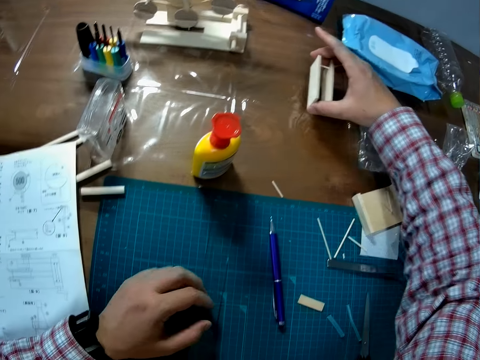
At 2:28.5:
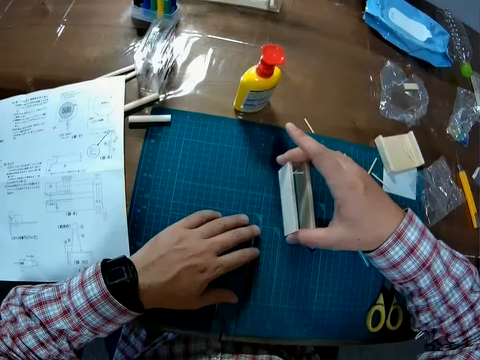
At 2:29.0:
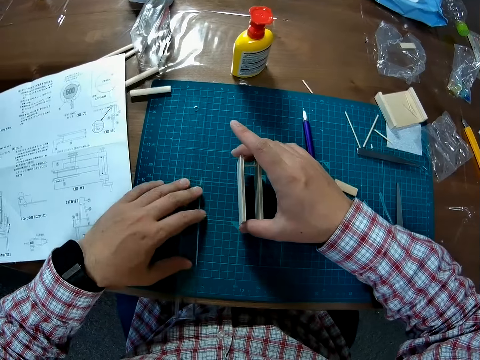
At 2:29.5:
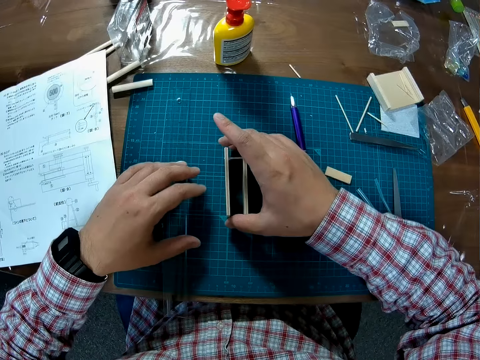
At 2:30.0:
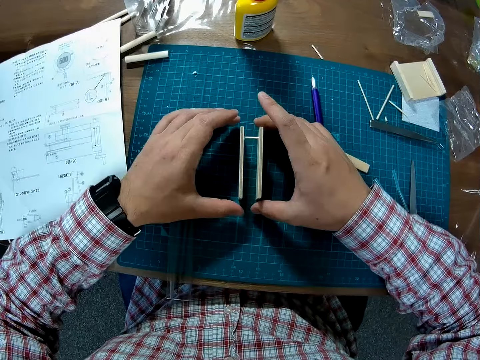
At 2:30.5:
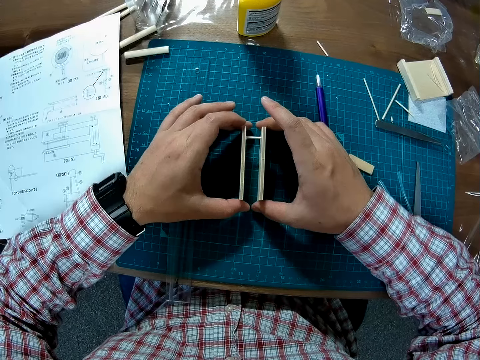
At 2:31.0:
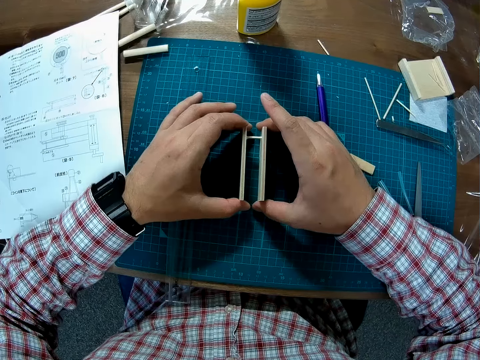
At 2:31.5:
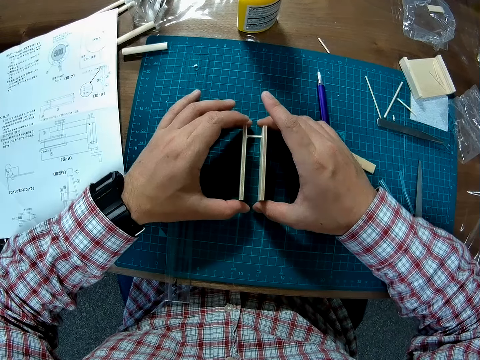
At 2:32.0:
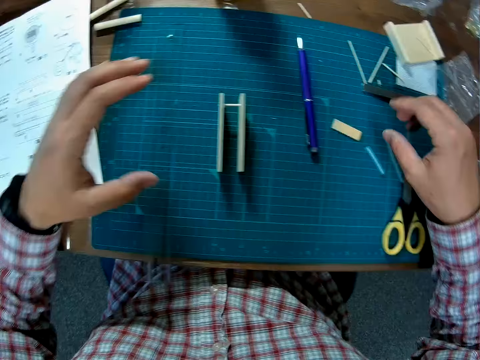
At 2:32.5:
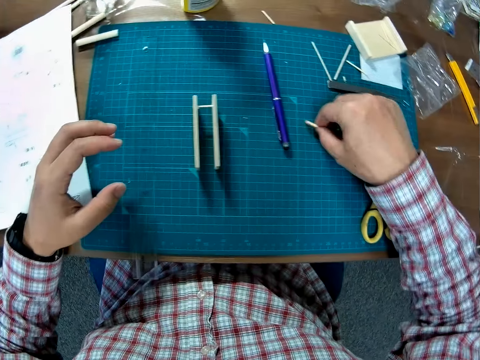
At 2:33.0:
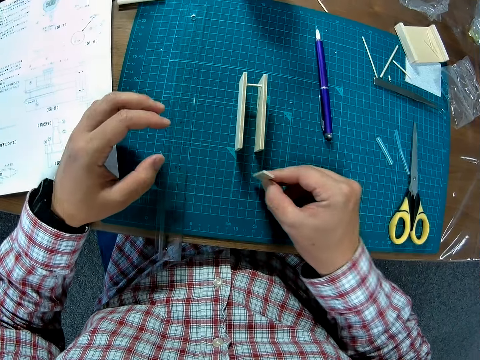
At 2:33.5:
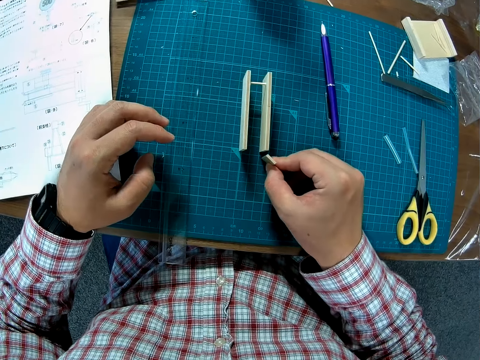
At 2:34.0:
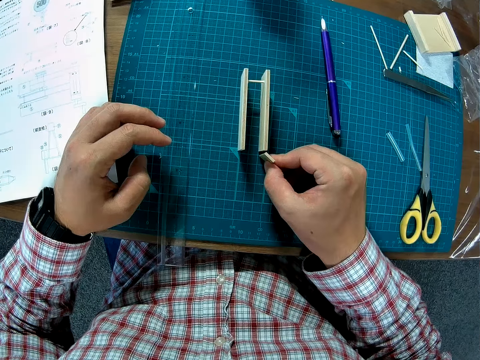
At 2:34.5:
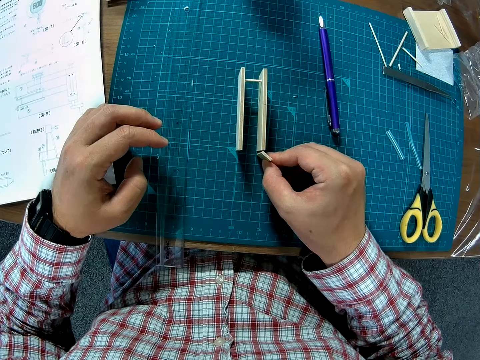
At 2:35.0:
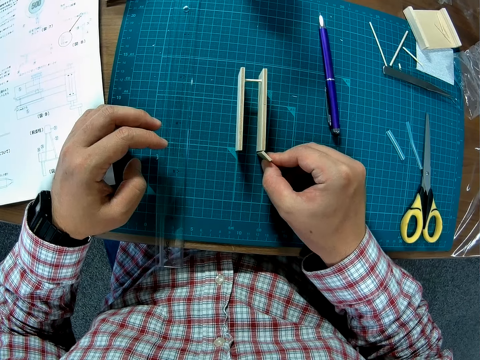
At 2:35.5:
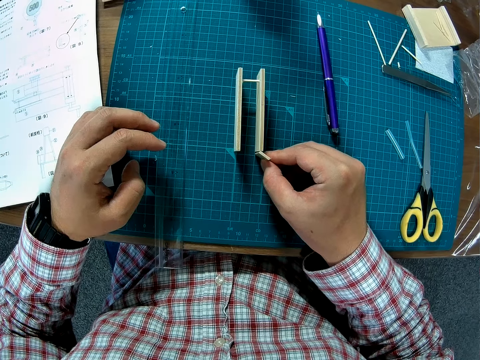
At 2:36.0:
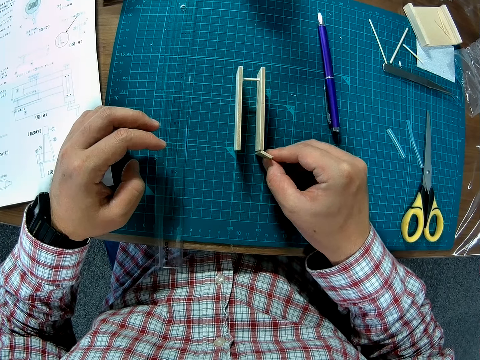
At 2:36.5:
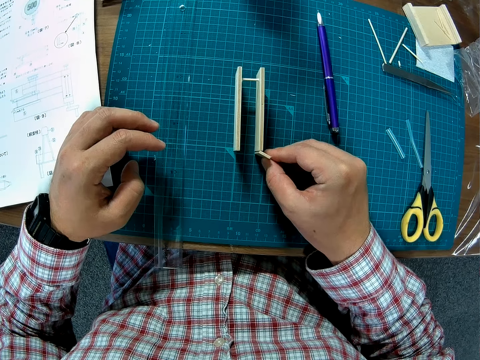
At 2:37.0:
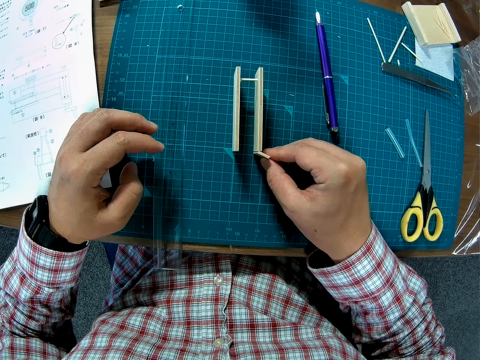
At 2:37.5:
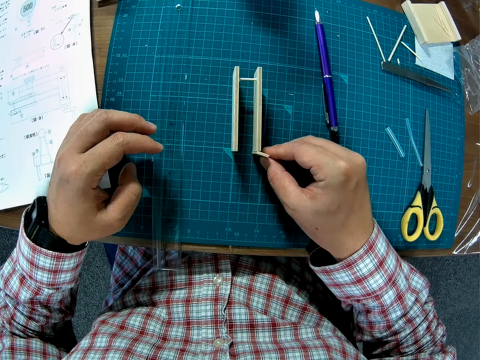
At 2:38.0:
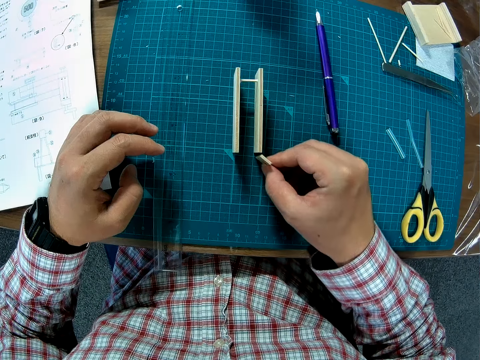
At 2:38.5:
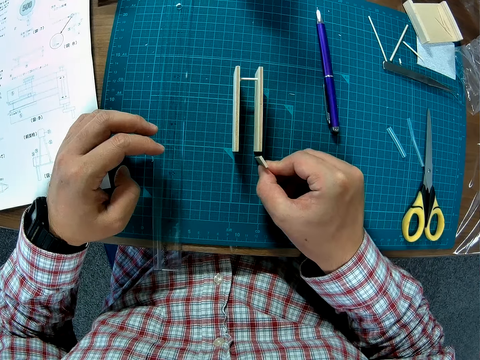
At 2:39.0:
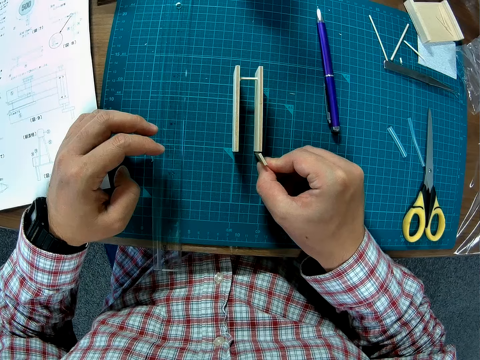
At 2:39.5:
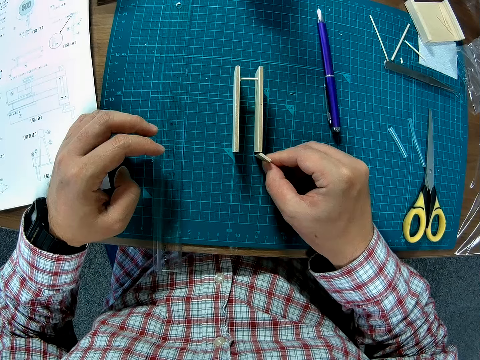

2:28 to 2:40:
The camera wearer picks up the model material or wood from the table. They put the model material on the cutting mat. They hold the model material. They pick up a model material or wood chip from the cutting mat. They hold the model material against a model material. They measure the wood with the wood chip.

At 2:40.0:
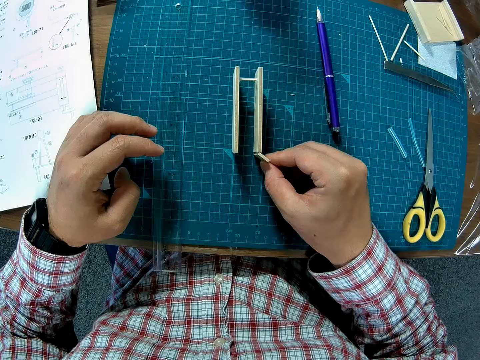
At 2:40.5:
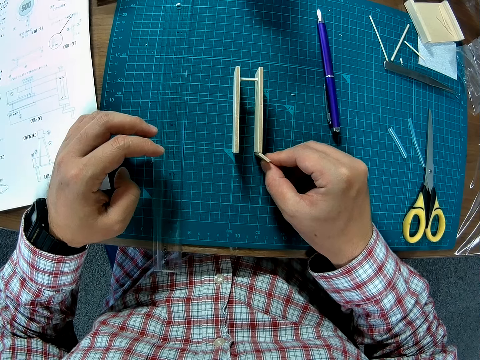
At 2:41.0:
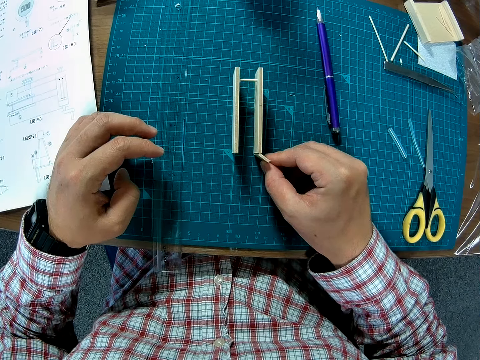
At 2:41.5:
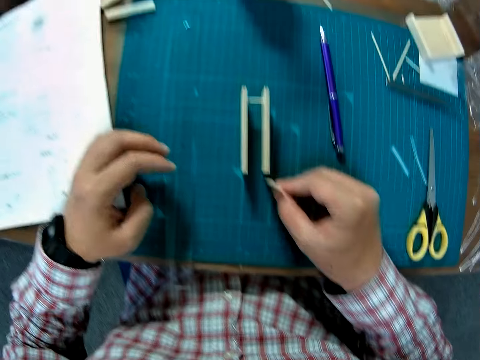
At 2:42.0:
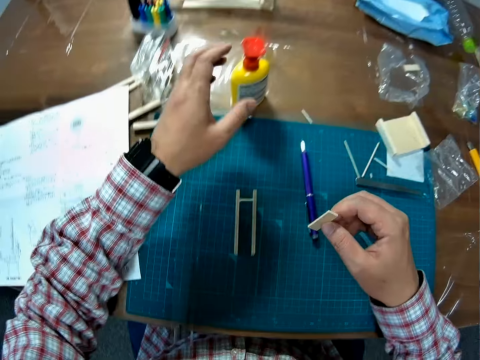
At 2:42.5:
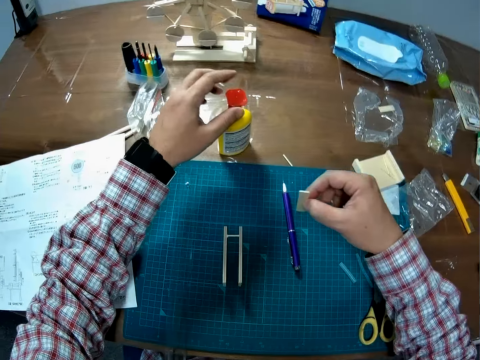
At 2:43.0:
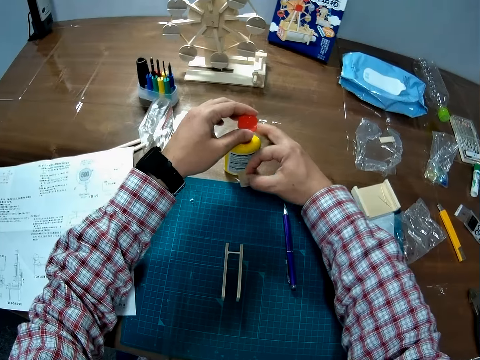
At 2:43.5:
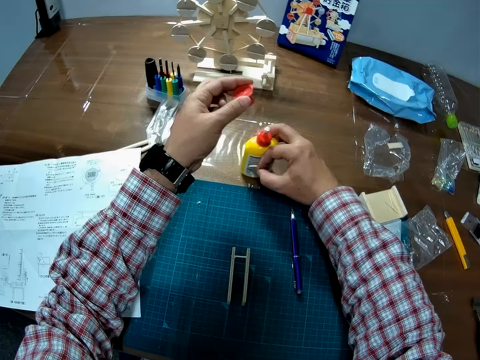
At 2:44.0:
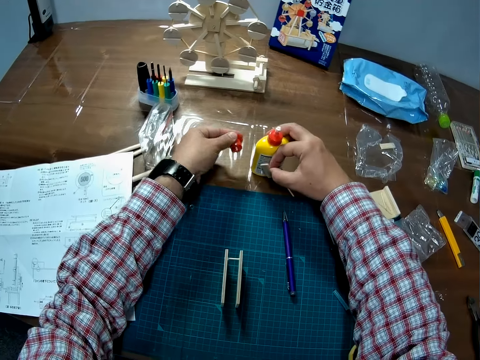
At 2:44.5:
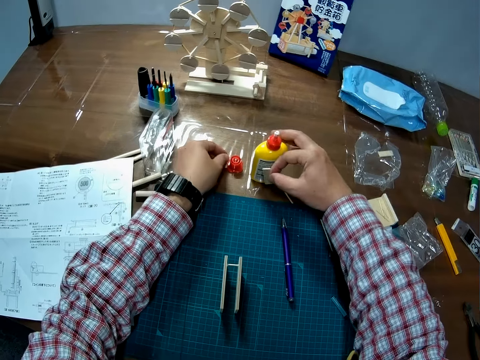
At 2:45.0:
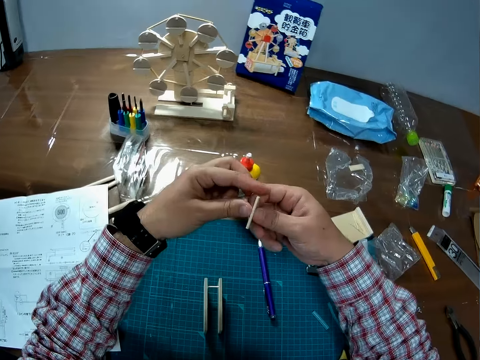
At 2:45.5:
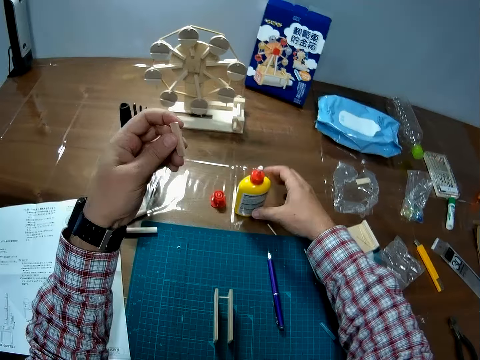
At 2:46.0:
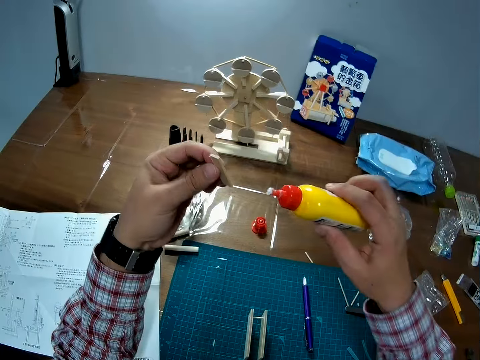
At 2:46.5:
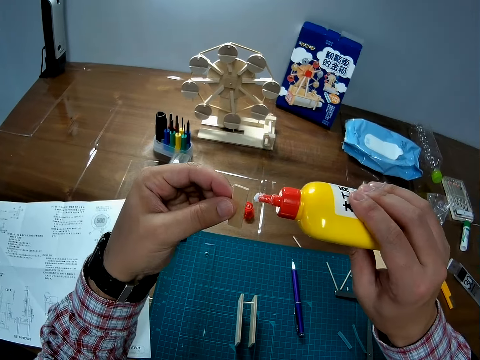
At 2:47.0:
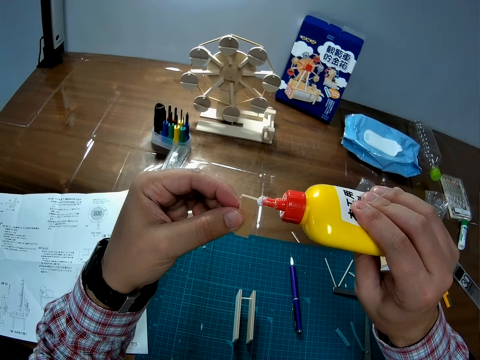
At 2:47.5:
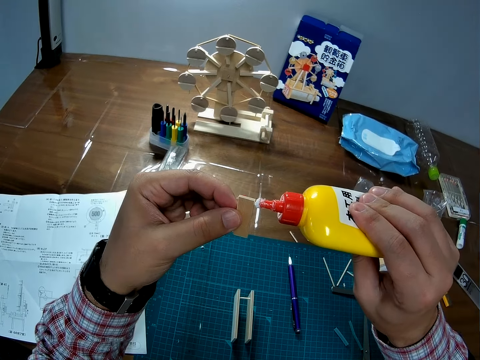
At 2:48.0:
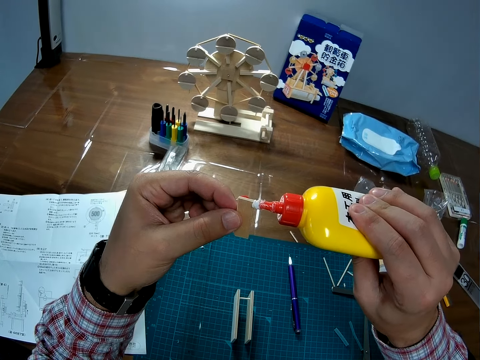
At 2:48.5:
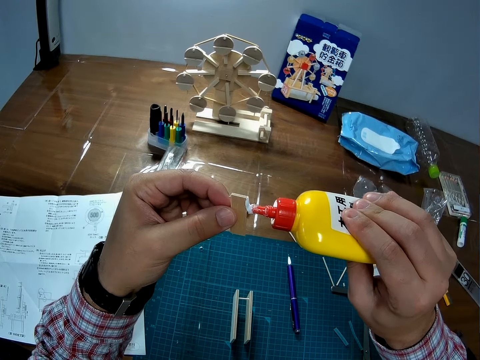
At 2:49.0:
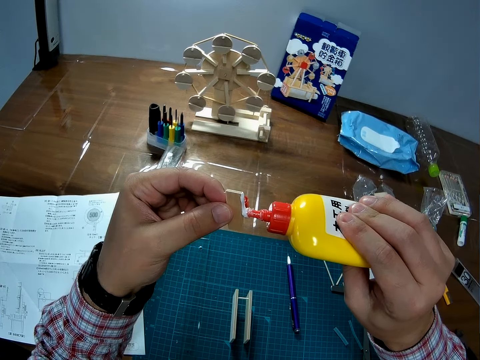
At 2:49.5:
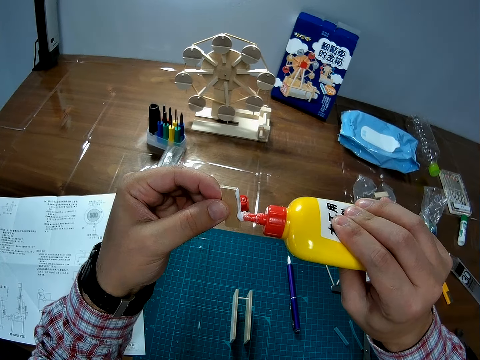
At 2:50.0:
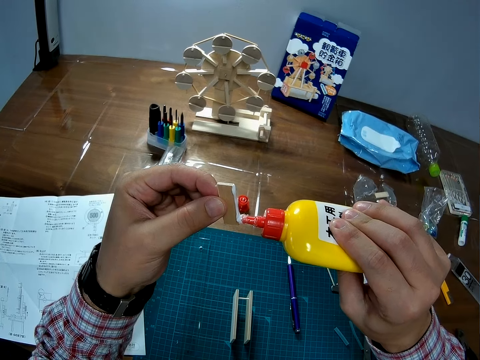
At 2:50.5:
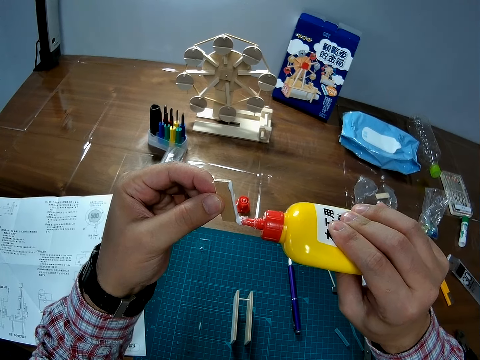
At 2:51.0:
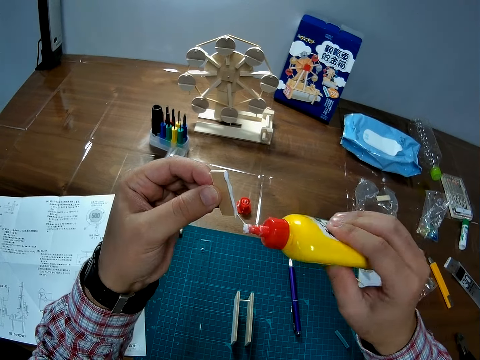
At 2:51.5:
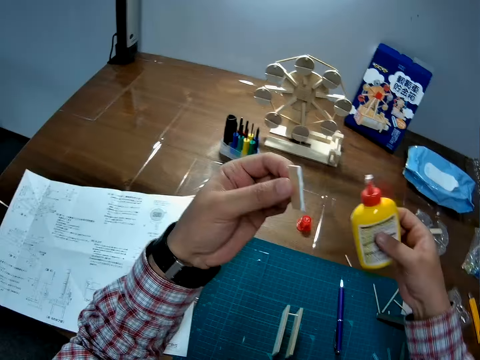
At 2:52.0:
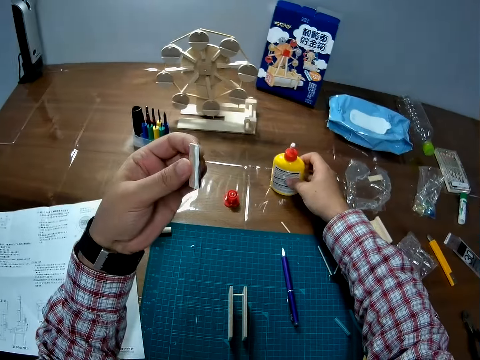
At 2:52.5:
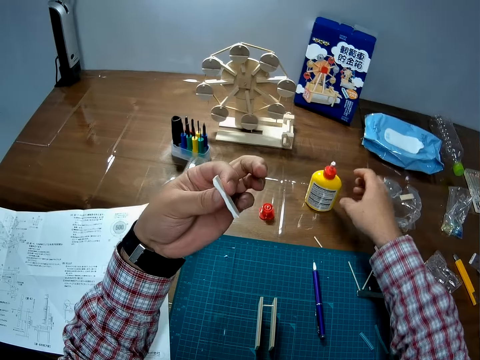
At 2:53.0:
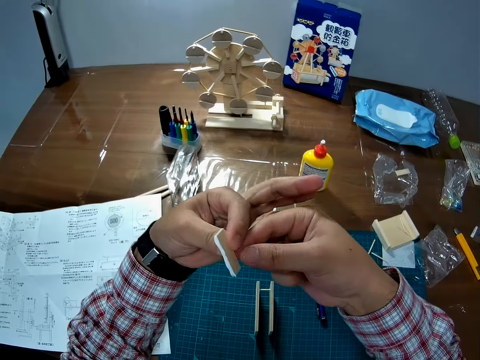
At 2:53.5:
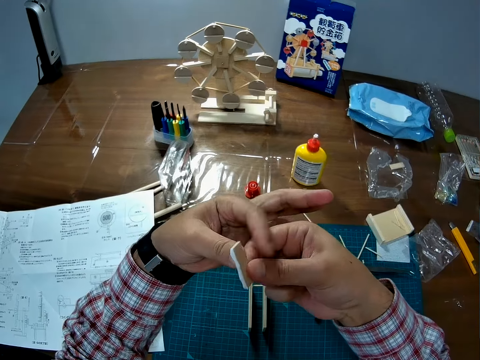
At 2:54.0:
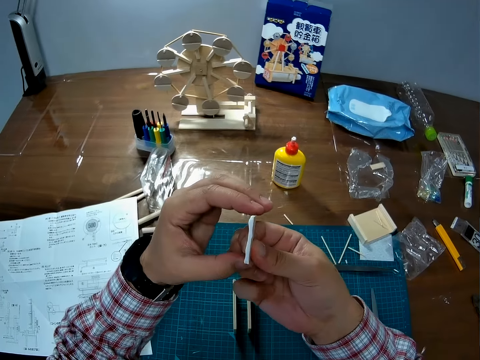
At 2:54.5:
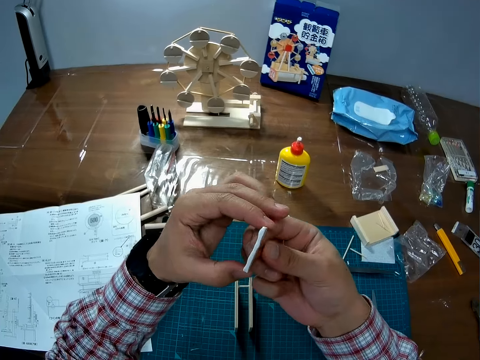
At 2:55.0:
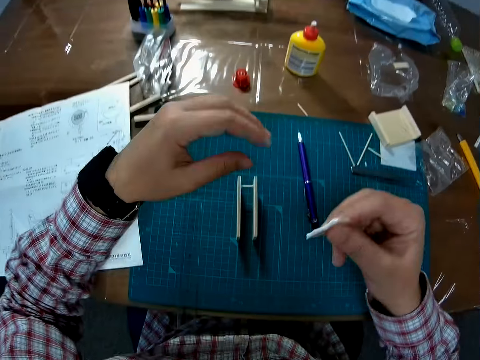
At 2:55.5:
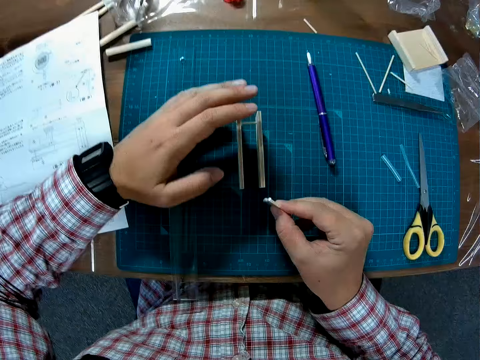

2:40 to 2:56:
The camera wearer removes the model material. They hold the glue bottle. They open the lid. They put the lid on the table. They turn the model material. They pick up the glue bottle. They smear the glue on the model material. They put the glue bottle on the table.
